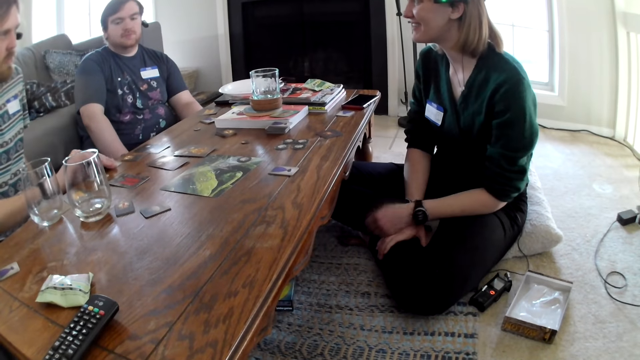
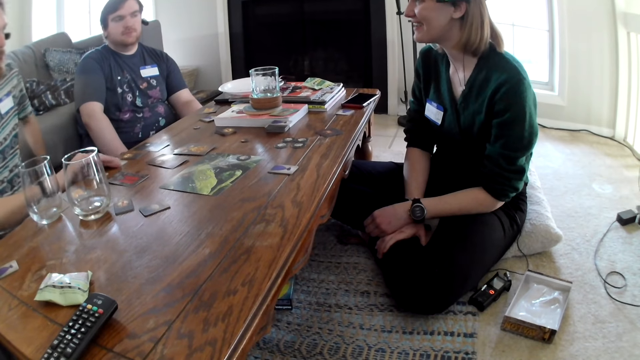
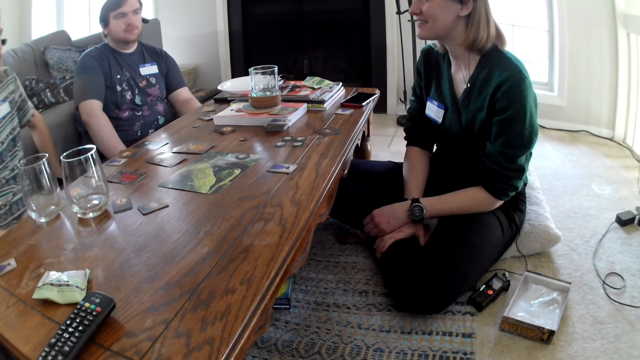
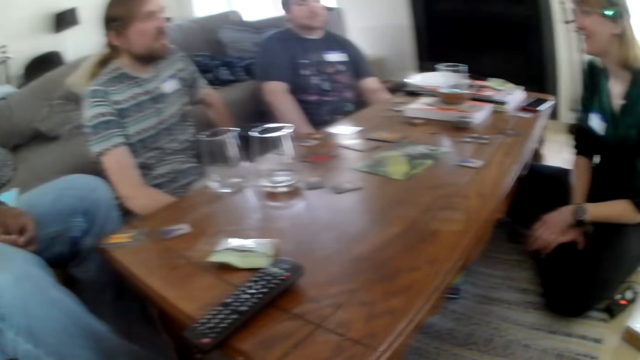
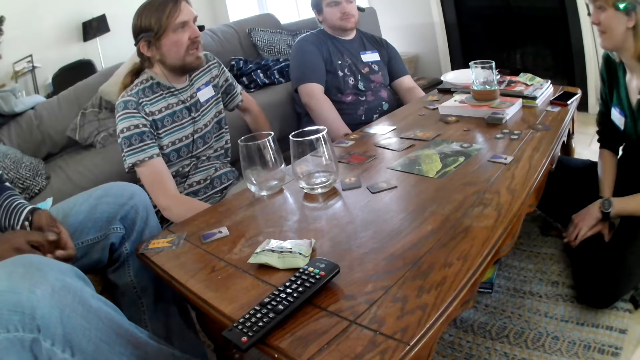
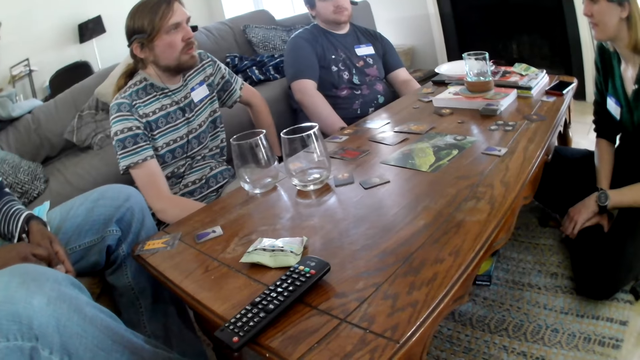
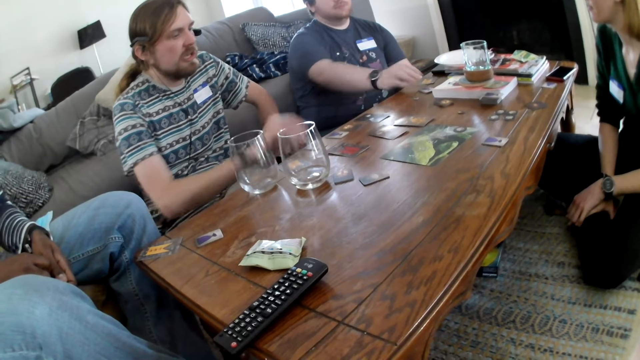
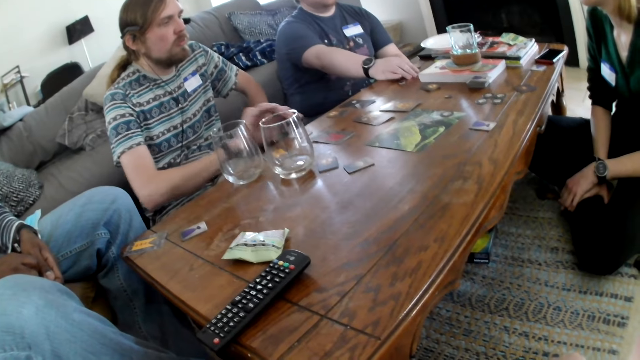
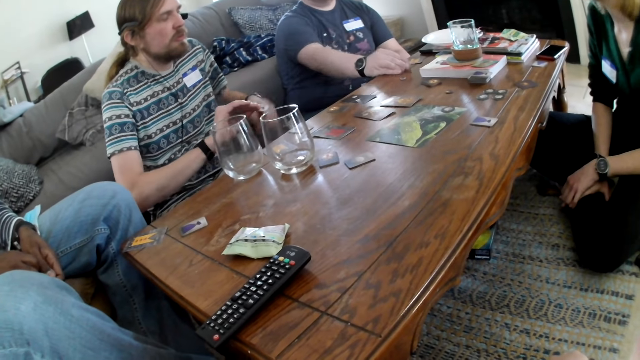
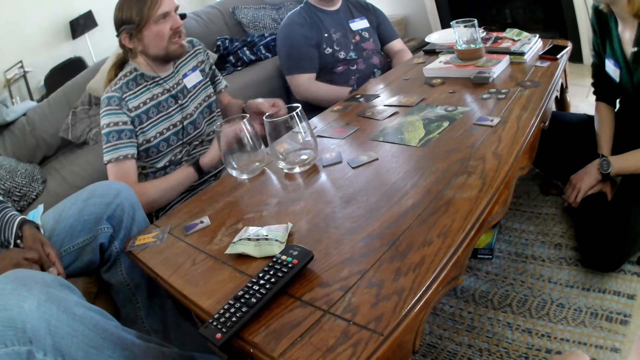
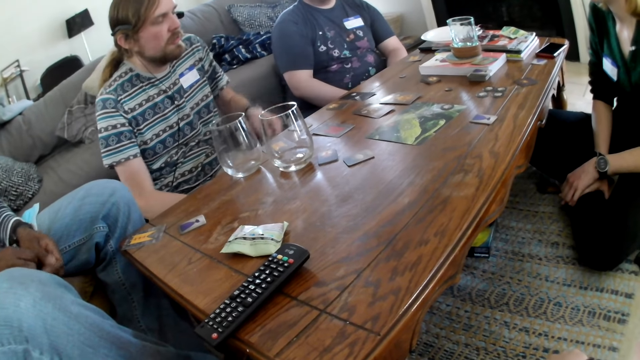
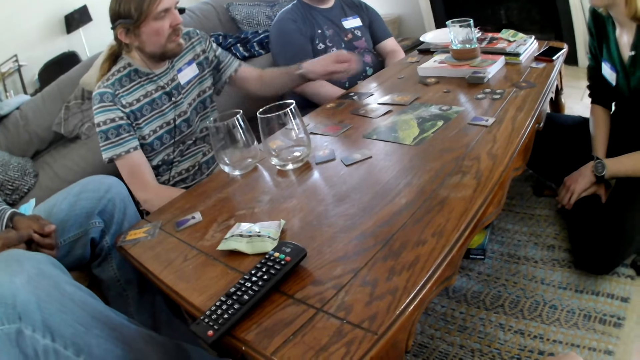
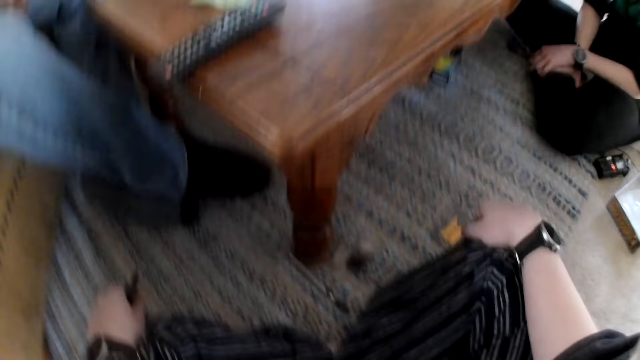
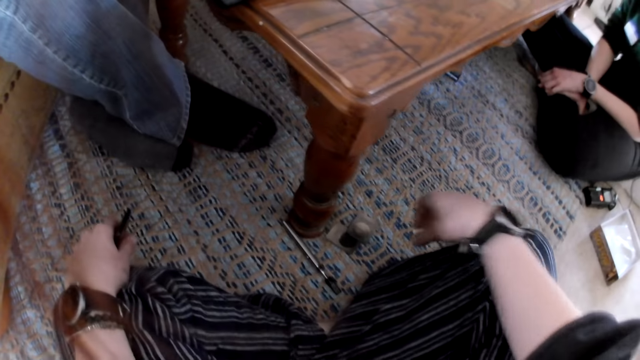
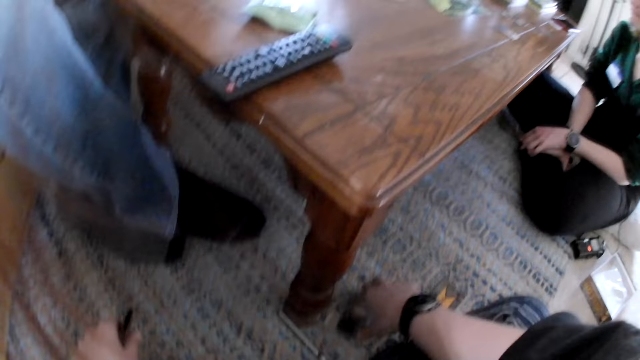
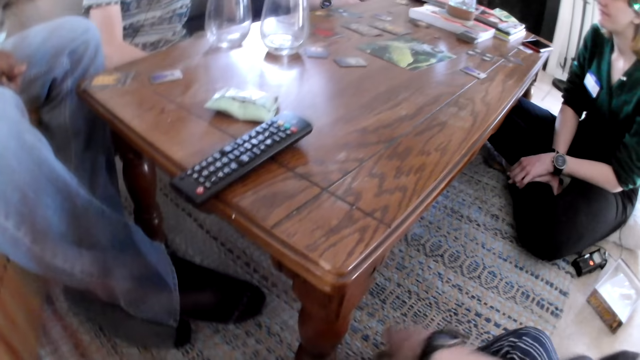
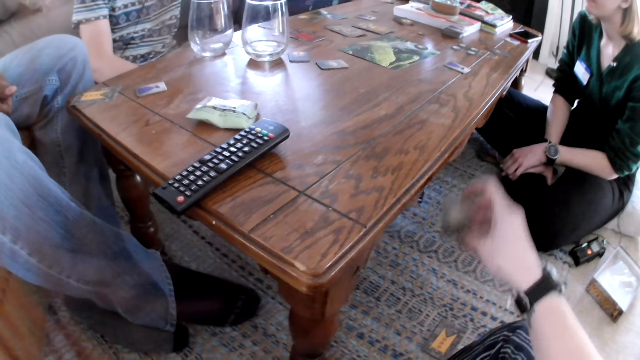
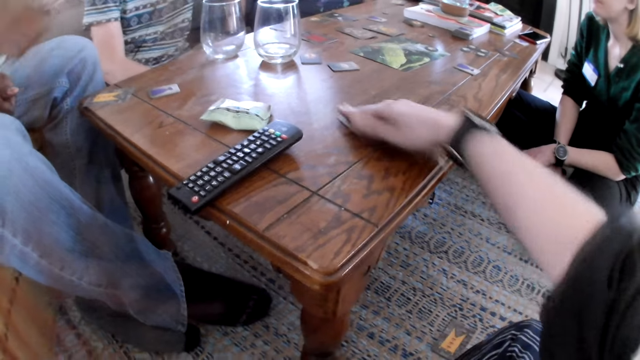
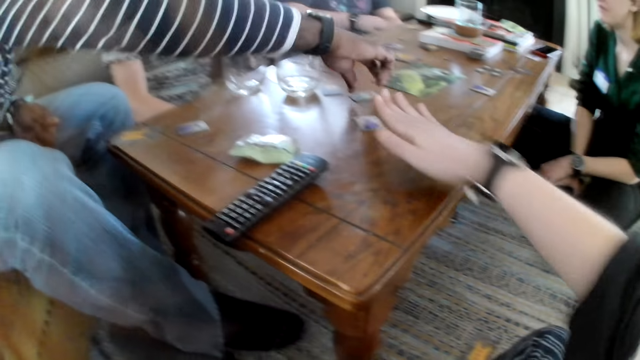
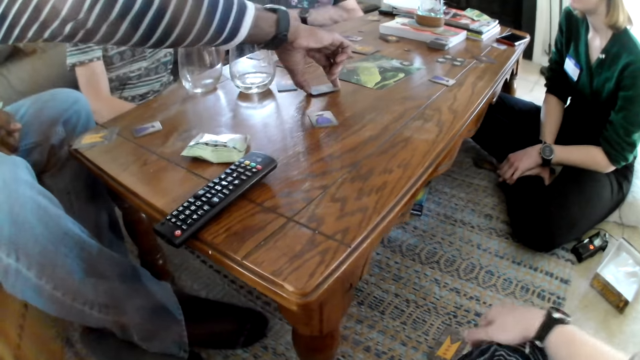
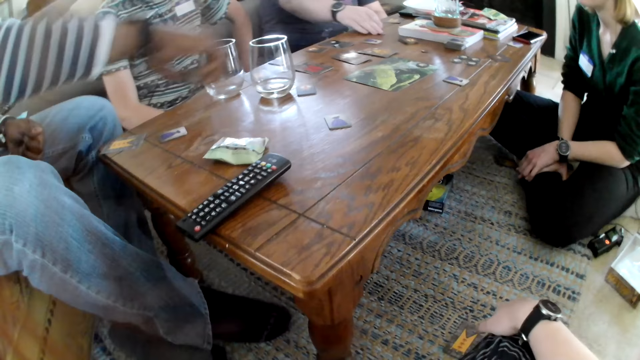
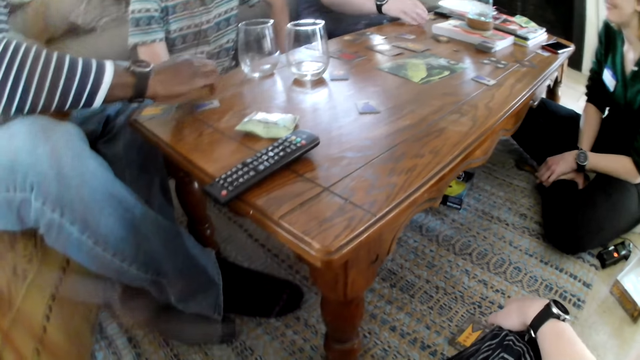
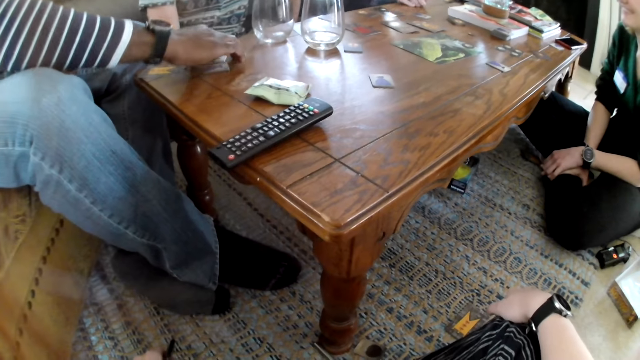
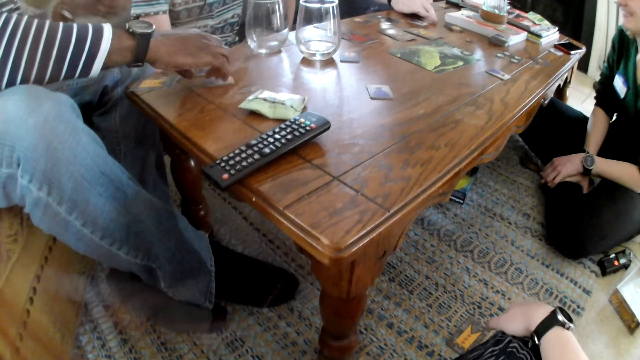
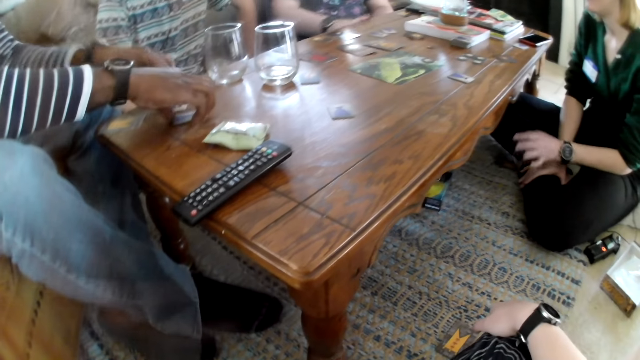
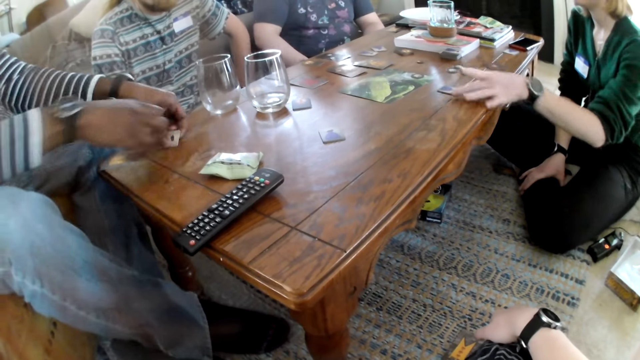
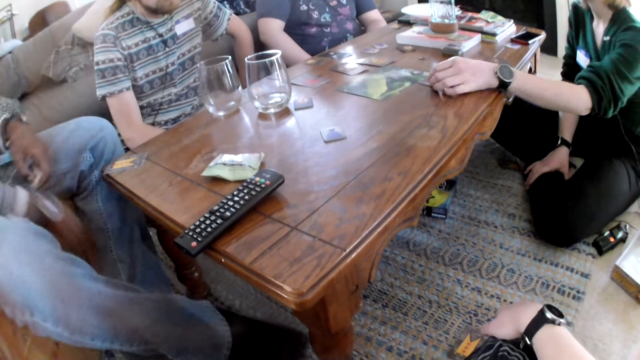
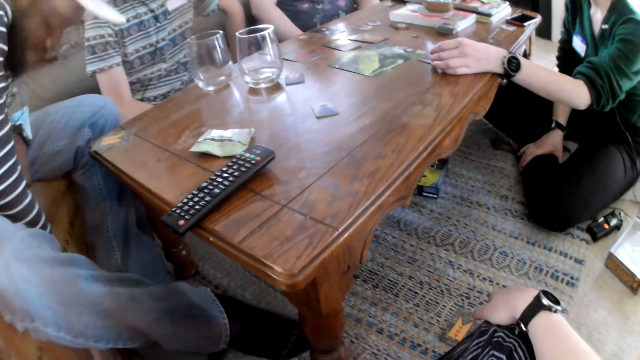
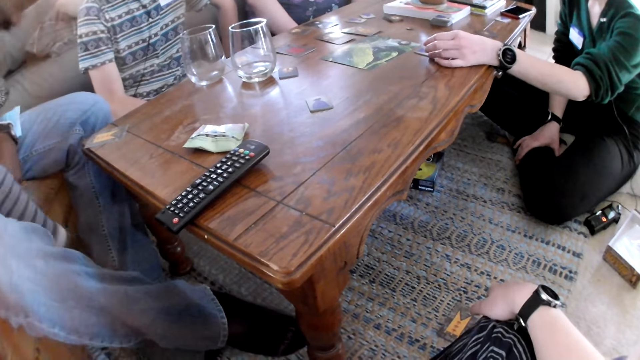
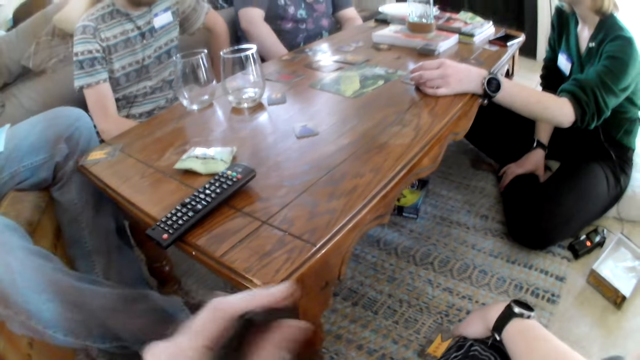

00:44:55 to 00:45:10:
A man drops a card on the table with his right hand. The man interacts with a girl. Another man picks a card from the table with his right hand. The first man picks a card from the table with his right hand. The first man drops the card on the table with his right hand. The camera wearer looks around. She picks a card from the floor with her right hand. She drops the card on the table with her right hand. A third man picks a card from the table with his right hand. The camera wearer looks at the cards on the table. The second man moves a token on the table with his right hand. The third man drops the card on the table with his right hand. The second man drops a card on the table with his right hand. The third man picks a card from the table with his right hand. The third man picks the card from the table with his left hand and drops the card on the floor with his right hand. The girl touches a card from the table with her left hand. The girl holds the card on the table. The third man picks the card from the floor with his right hand.

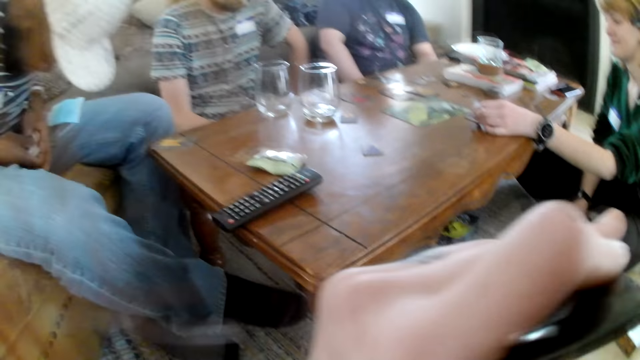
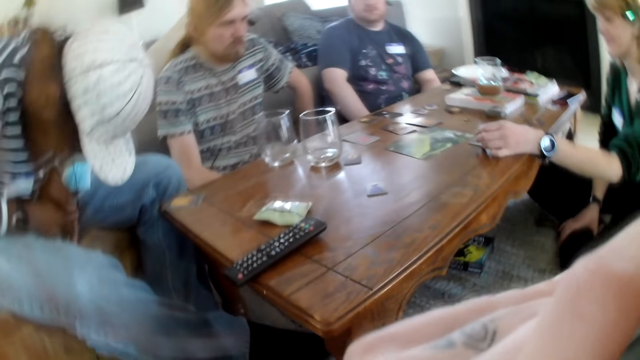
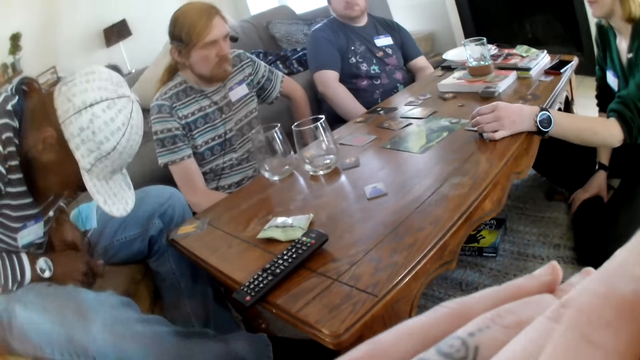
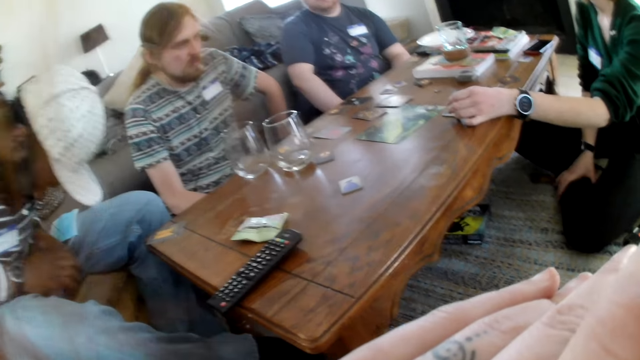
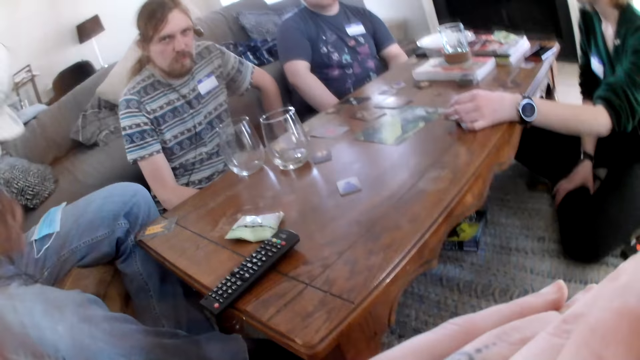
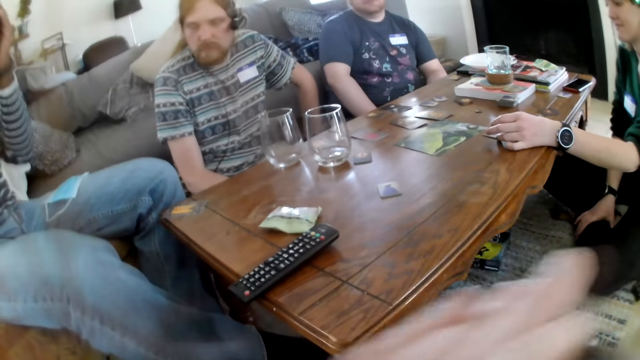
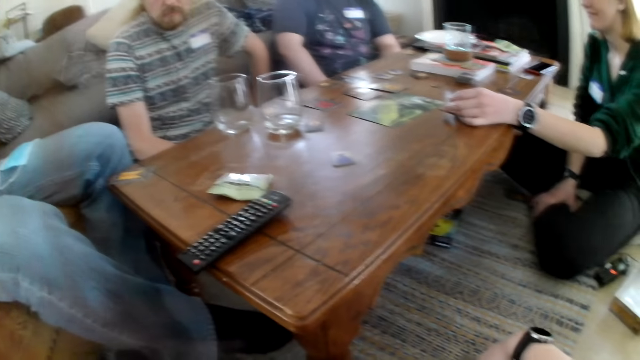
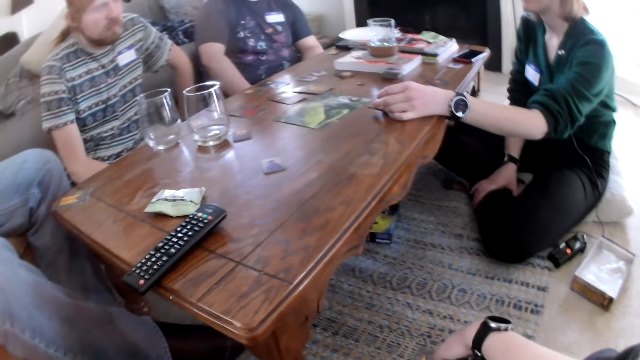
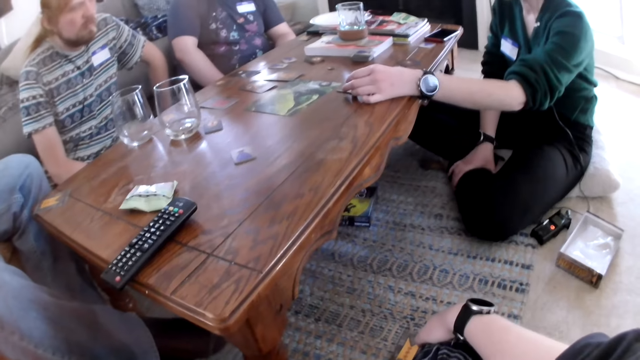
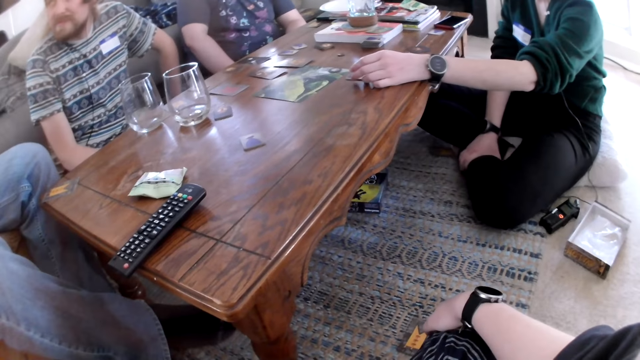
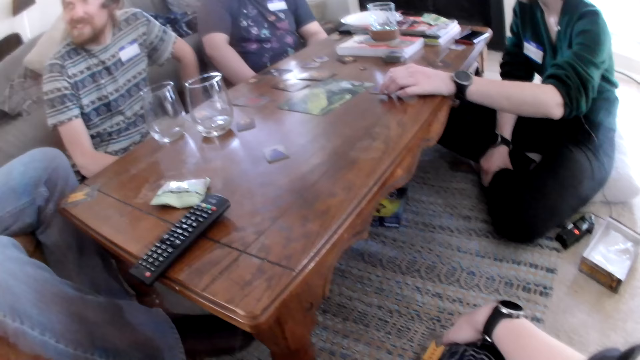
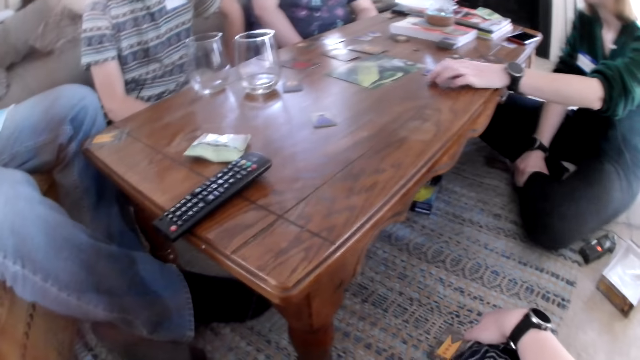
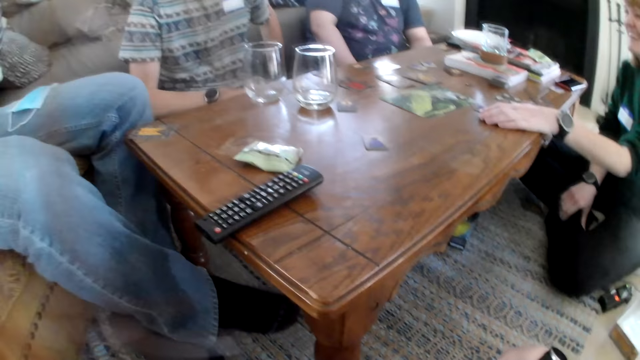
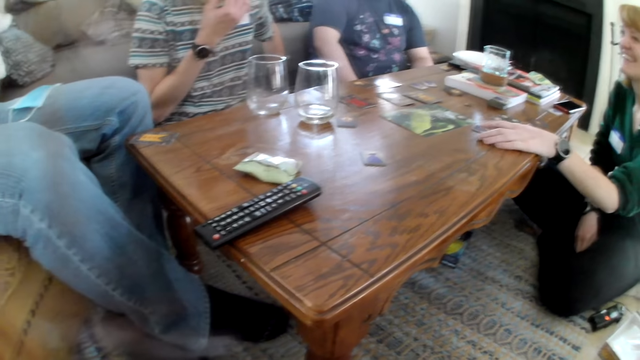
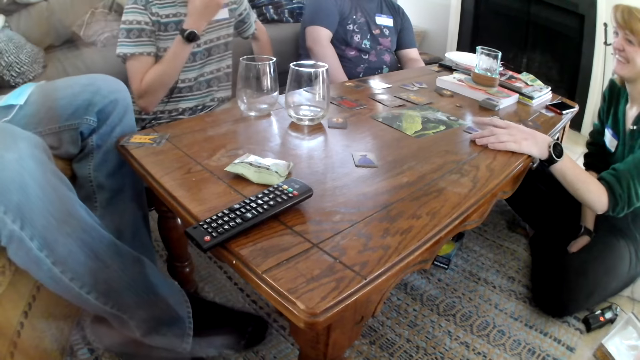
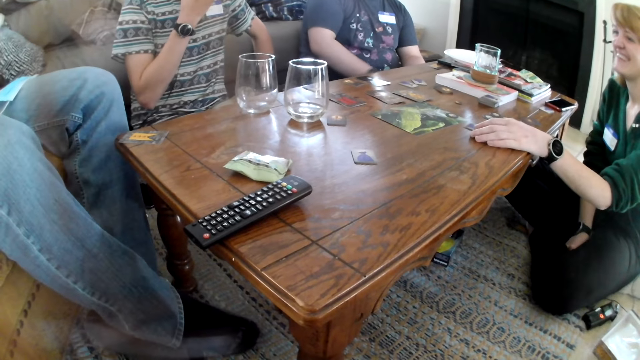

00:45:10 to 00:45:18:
The camera wearer looks at the cards on the table. A man interacts with another man.
